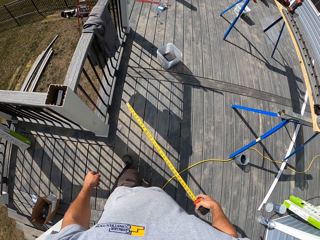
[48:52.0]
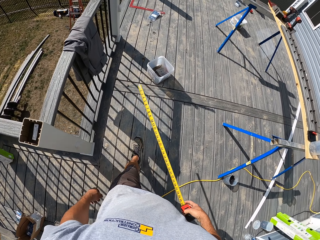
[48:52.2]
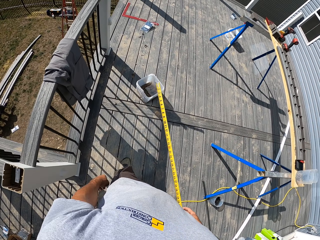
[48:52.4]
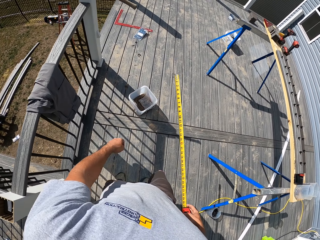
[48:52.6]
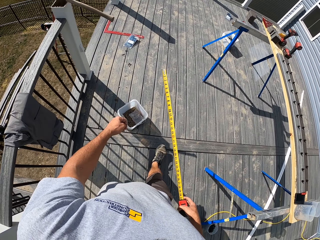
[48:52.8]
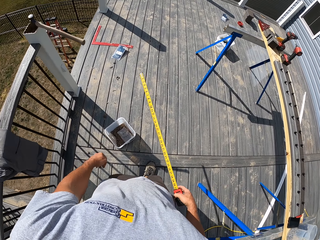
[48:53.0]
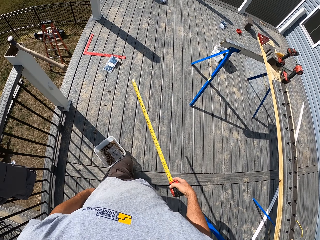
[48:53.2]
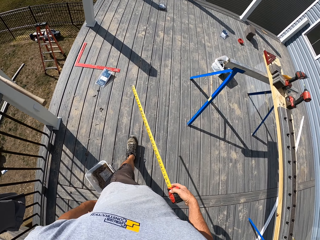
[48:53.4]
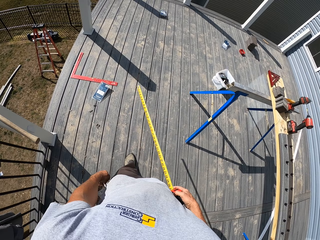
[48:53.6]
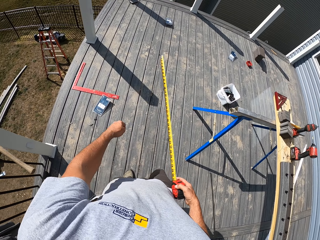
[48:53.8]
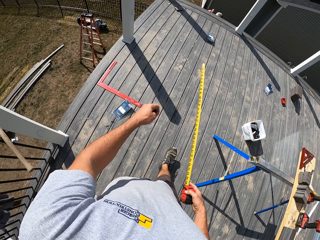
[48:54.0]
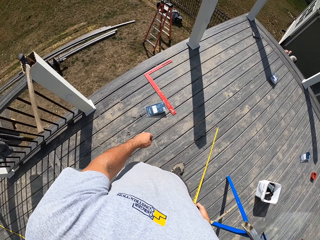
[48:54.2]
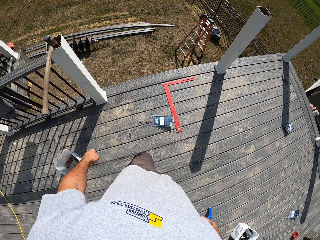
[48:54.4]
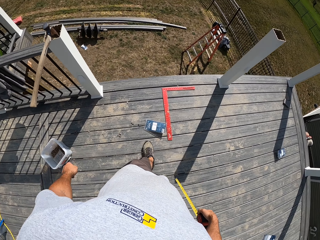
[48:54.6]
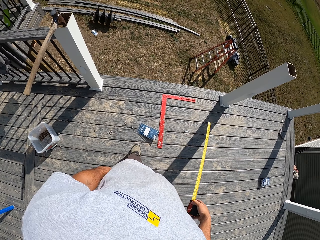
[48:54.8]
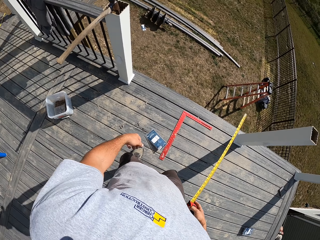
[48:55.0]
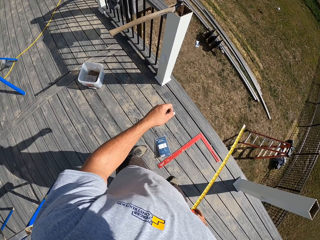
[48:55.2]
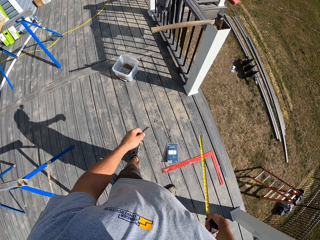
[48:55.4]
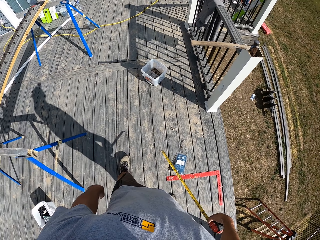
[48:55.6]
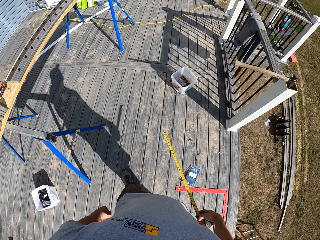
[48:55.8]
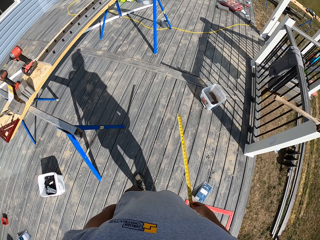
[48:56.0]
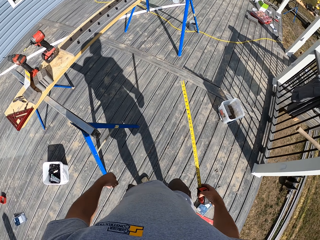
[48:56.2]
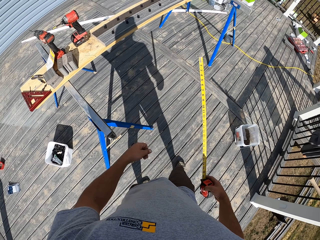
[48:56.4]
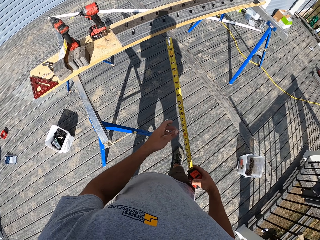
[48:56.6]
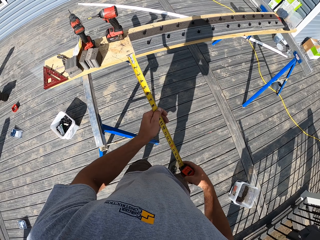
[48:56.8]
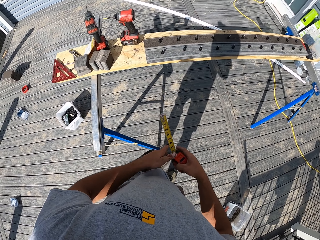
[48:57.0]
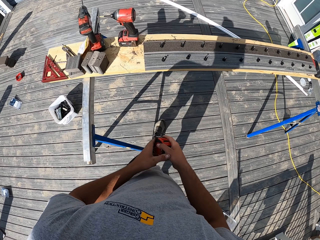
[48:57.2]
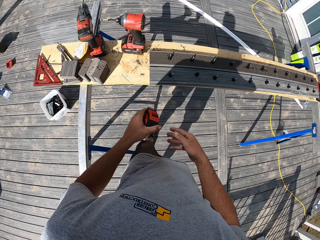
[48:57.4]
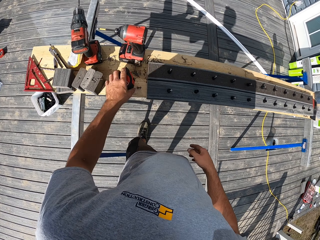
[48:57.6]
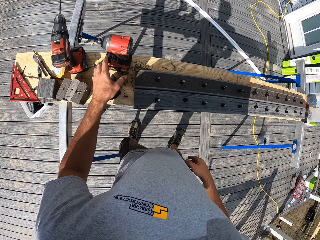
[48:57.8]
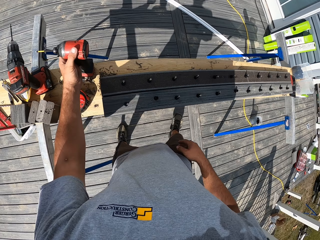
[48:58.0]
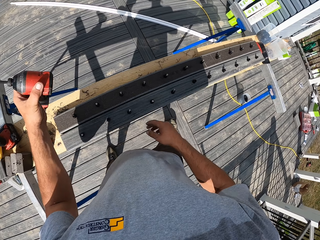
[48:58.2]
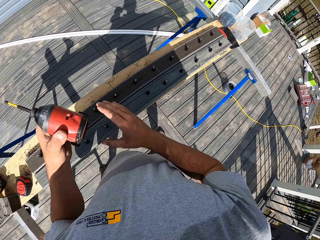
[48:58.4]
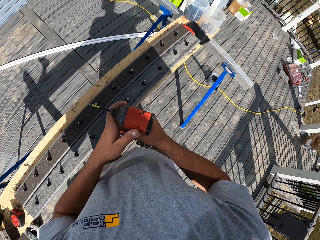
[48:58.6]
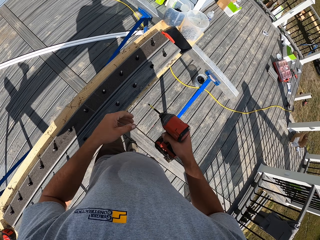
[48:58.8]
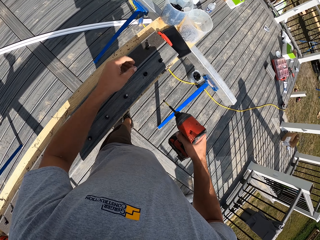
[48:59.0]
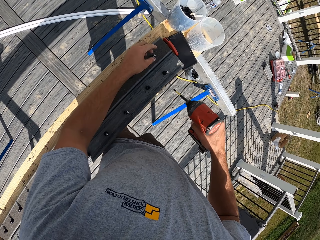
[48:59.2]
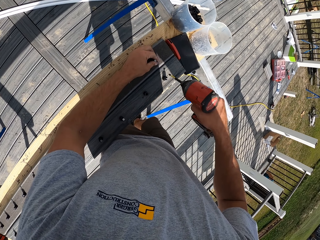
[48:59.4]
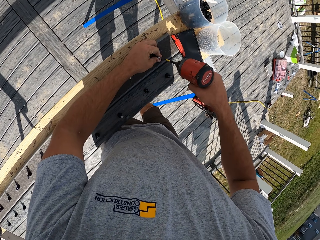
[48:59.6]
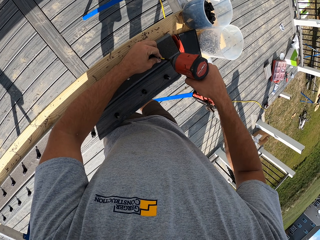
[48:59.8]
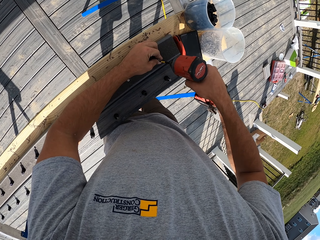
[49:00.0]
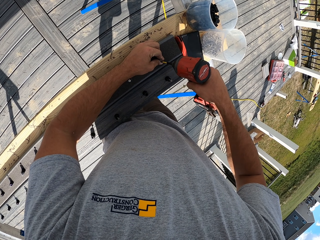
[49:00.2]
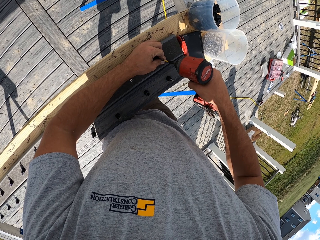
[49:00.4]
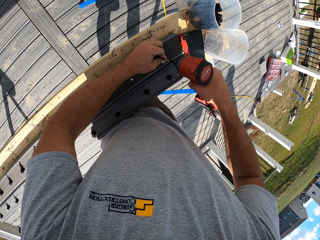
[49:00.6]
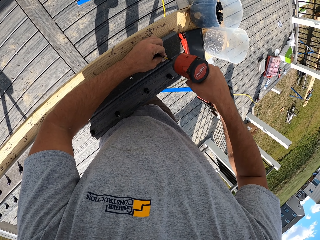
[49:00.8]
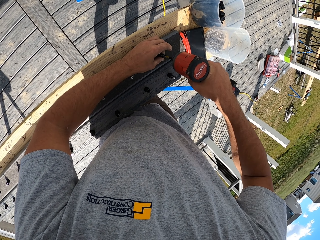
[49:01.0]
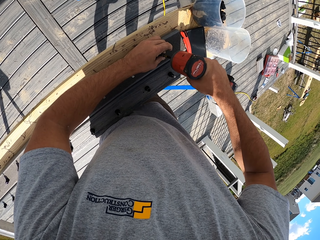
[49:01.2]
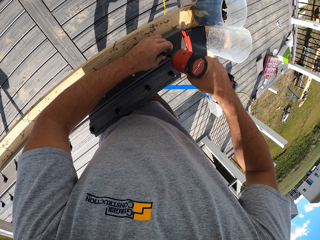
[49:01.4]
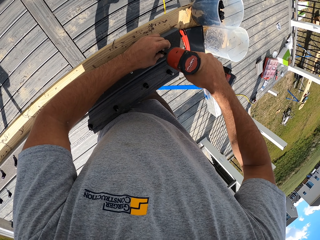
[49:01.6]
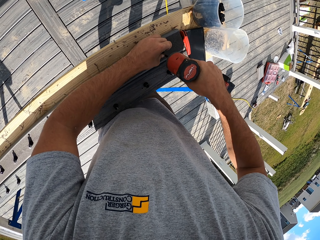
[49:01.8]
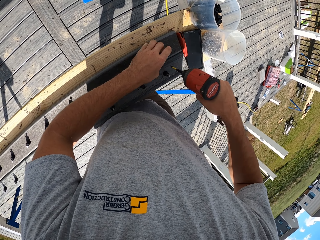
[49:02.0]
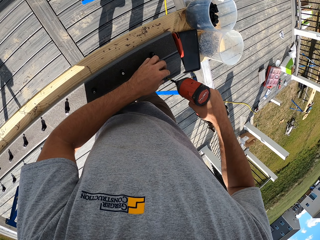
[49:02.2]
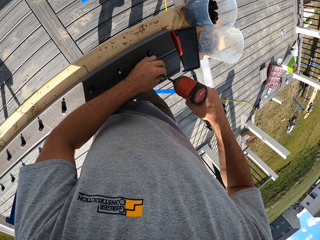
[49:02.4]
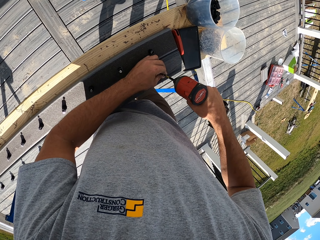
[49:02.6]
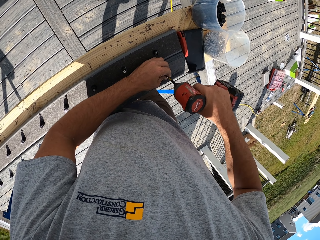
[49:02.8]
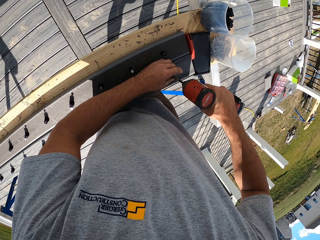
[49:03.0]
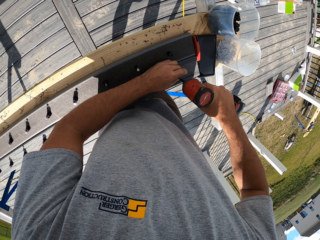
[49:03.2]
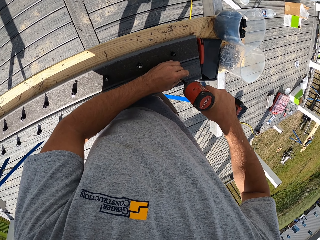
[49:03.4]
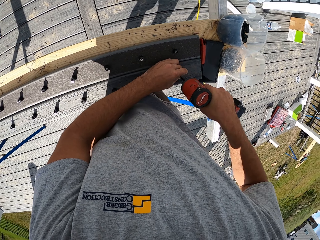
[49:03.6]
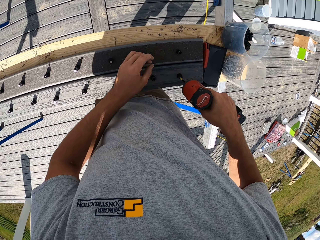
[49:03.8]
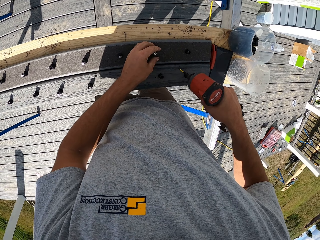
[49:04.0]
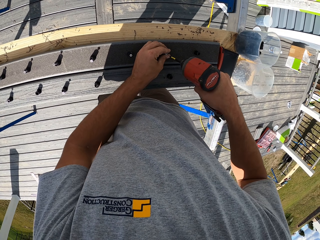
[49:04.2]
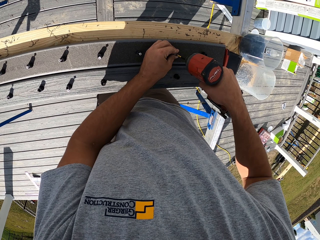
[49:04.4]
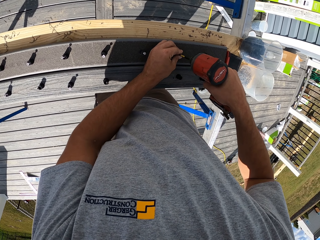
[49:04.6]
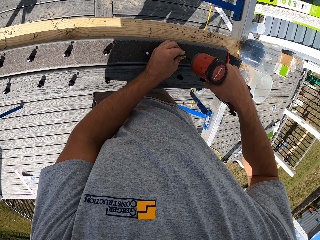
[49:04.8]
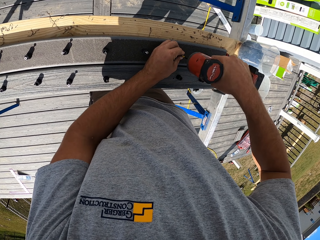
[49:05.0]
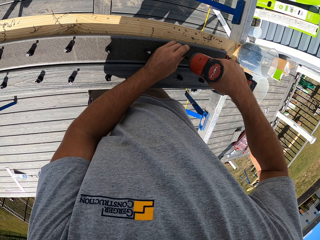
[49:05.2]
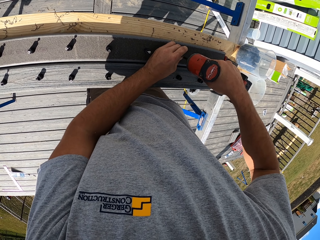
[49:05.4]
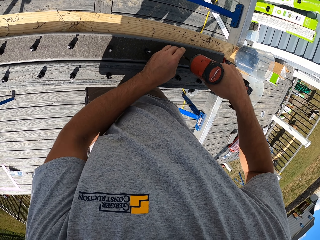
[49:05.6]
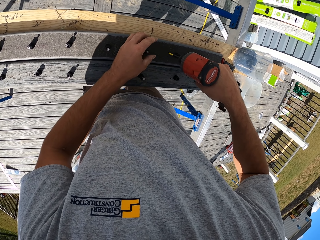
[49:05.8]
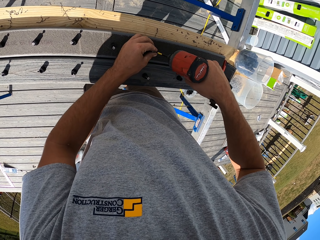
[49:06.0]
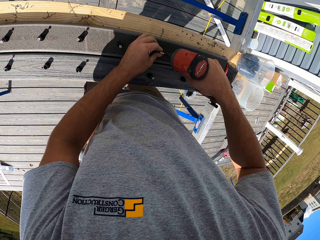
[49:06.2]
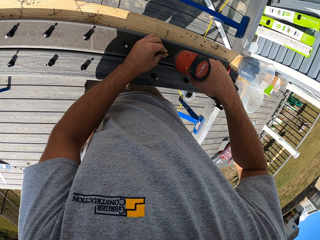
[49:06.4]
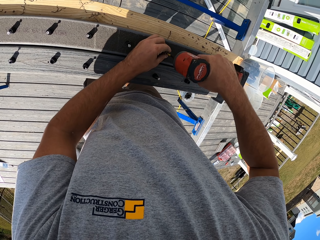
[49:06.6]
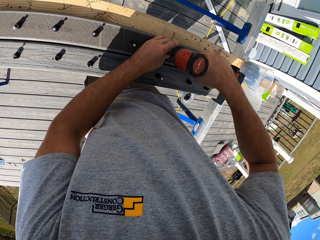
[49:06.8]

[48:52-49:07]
The camera wearer puts down the tape measure. They pick a nail gun. They drive in nails using the nail gun.

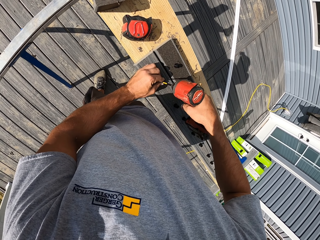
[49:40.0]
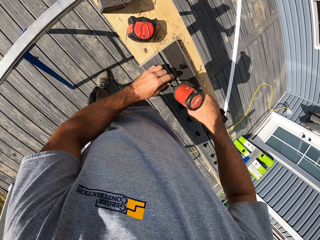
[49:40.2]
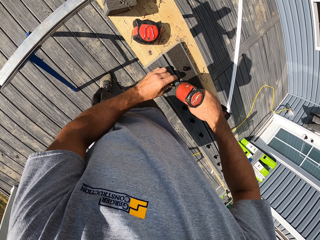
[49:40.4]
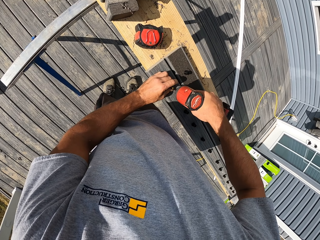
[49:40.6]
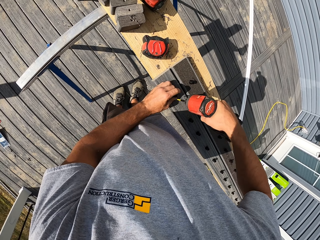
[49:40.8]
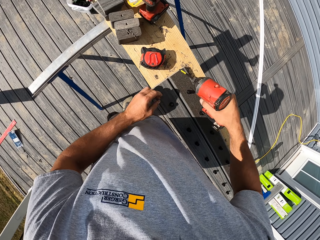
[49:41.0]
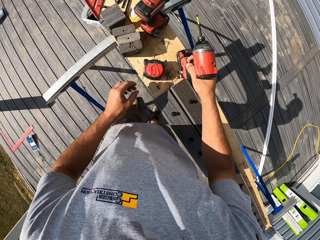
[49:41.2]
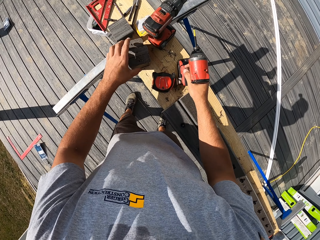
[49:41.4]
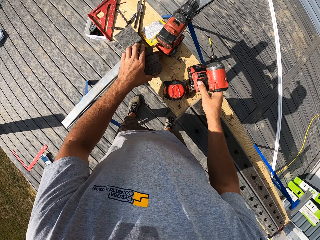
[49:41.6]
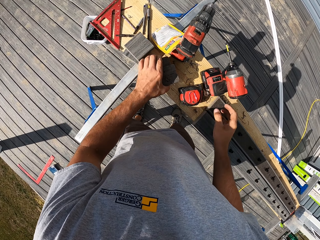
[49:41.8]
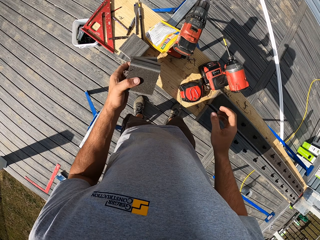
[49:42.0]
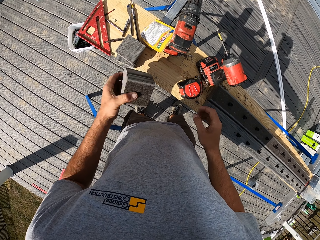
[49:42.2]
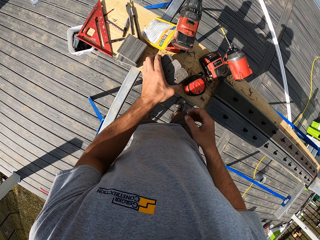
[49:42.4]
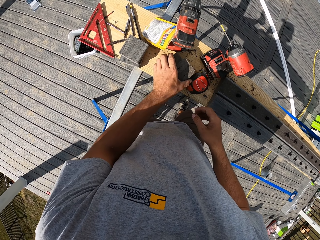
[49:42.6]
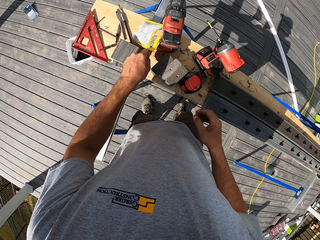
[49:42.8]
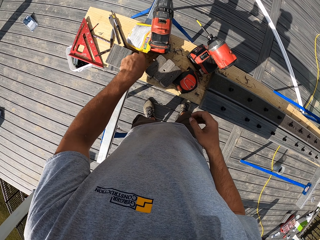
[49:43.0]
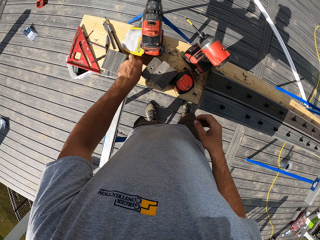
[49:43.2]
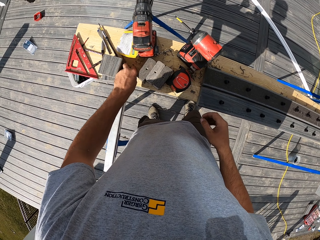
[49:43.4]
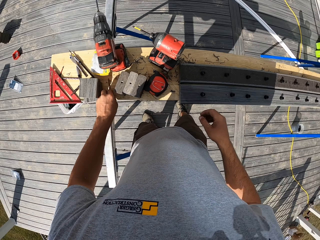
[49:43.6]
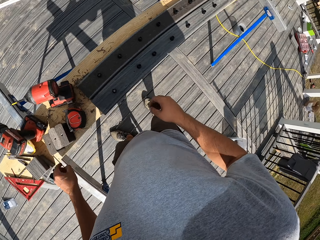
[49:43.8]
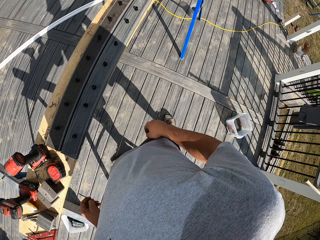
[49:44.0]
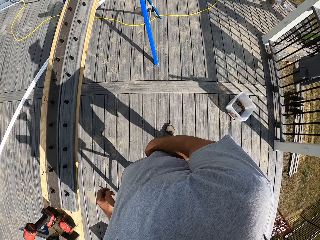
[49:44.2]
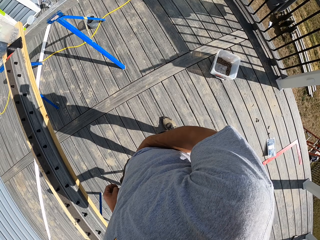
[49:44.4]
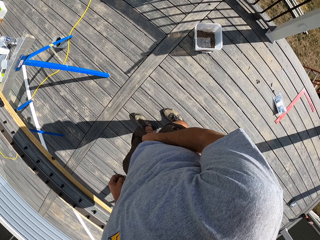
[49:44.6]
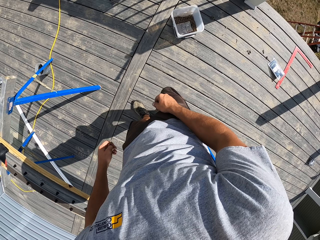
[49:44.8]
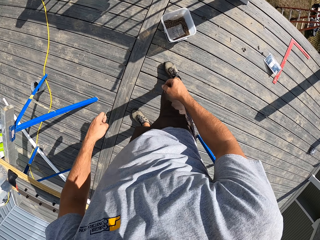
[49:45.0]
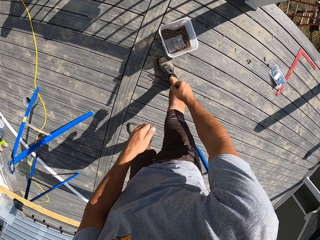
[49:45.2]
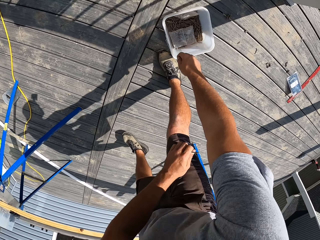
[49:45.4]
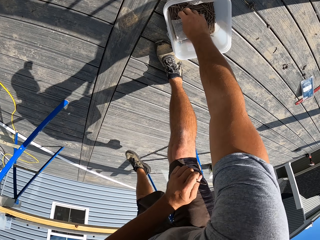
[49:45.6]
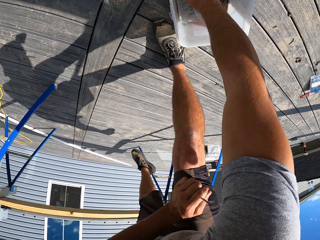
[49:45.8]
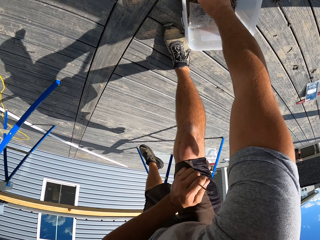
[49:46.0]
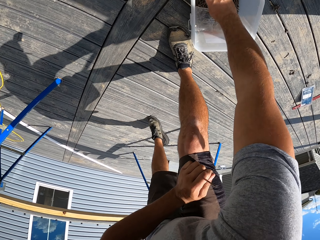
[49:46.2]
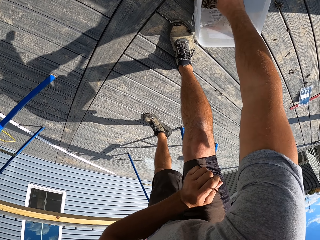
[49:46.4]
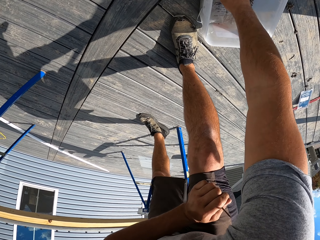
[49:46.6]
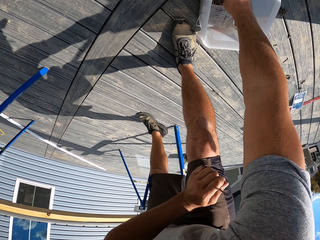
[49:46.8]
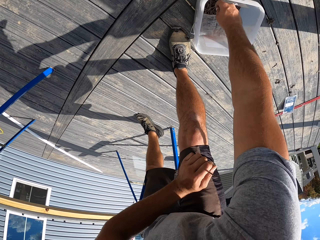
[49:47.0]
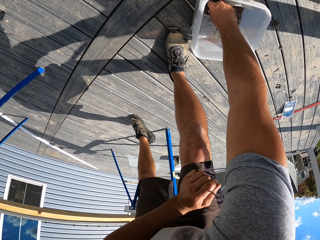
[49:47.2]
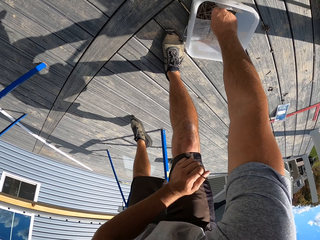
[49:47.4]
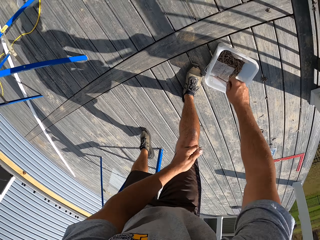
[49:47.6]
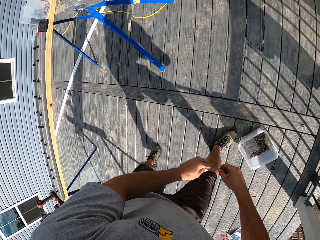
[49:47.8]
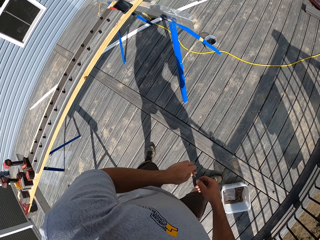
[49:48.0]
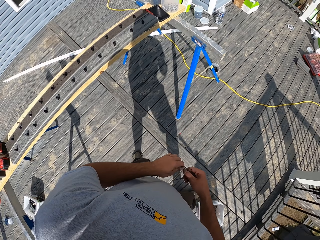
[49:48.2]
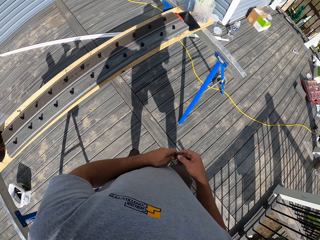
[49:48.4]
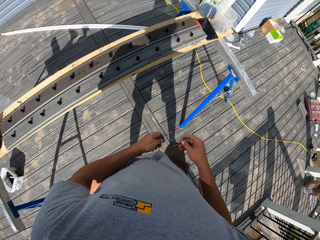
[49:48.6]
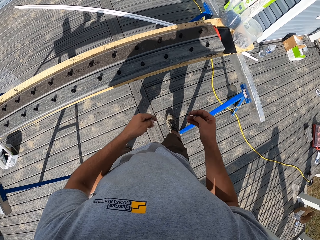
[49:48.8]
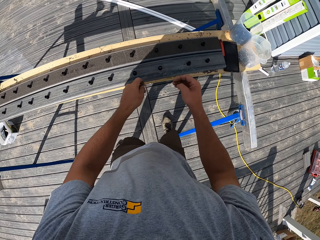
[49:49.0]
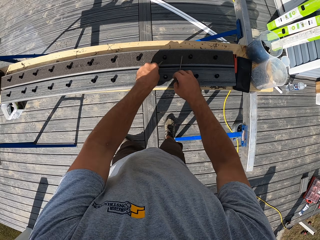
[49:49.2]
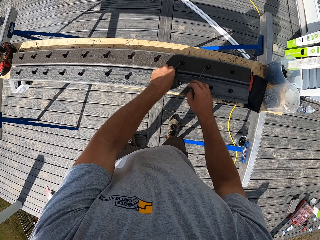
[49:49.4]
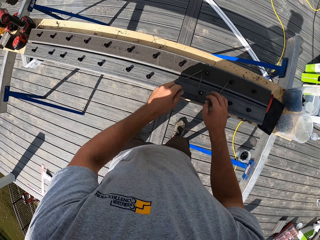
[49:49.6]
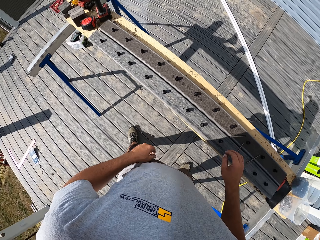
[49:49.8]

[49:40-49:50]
The camera wearer puts down the nail gun. They pick pieces of wood. They put down the pieces of wood. They pick something. They walk. They collect nails from the container. They pass the nails to the left hand. They drop the nails on the hand rail.
